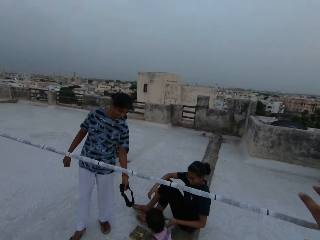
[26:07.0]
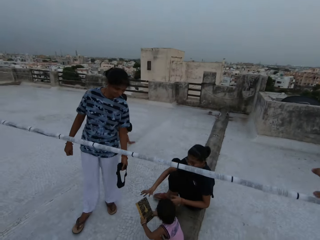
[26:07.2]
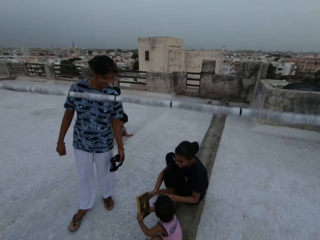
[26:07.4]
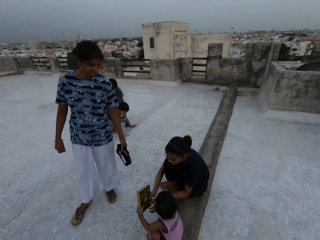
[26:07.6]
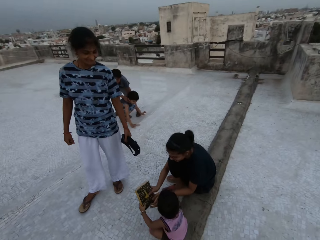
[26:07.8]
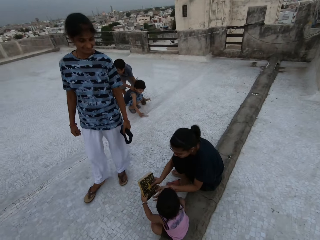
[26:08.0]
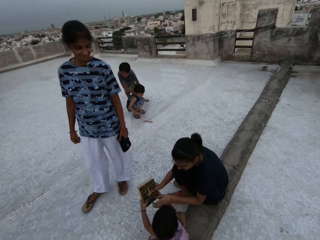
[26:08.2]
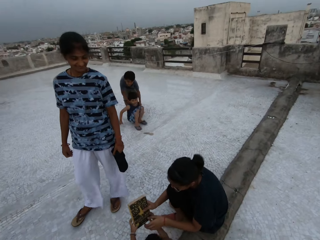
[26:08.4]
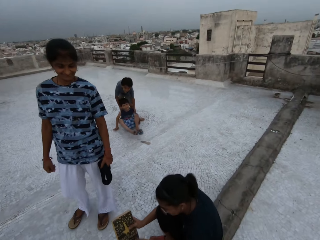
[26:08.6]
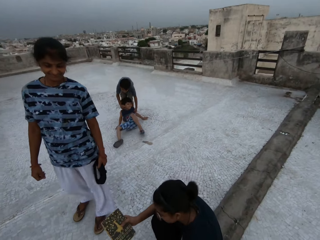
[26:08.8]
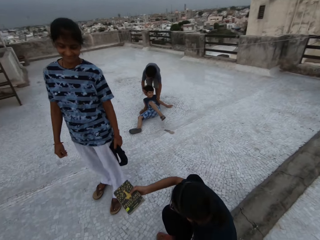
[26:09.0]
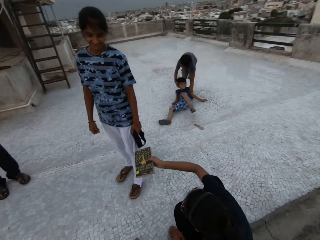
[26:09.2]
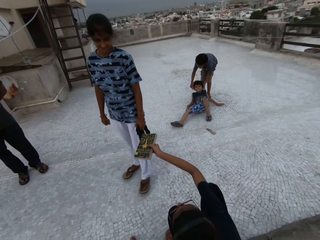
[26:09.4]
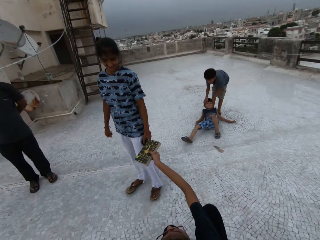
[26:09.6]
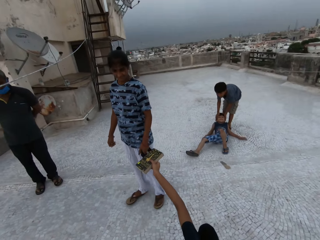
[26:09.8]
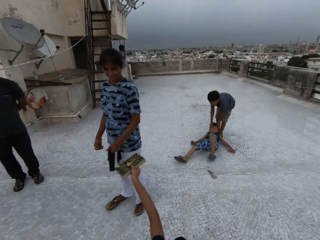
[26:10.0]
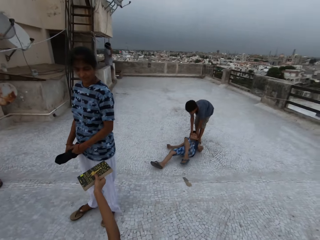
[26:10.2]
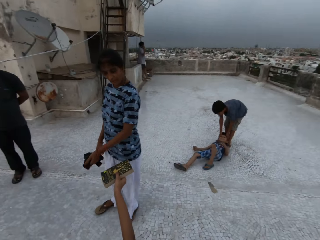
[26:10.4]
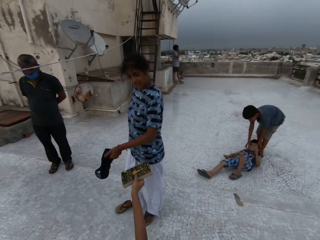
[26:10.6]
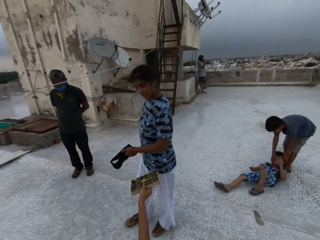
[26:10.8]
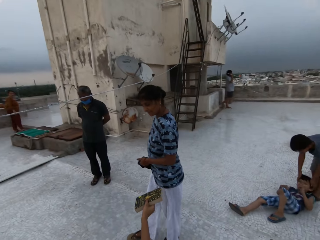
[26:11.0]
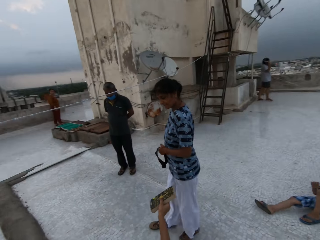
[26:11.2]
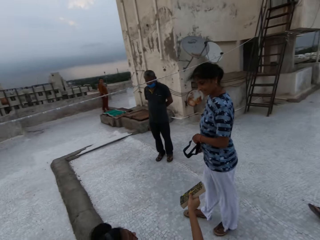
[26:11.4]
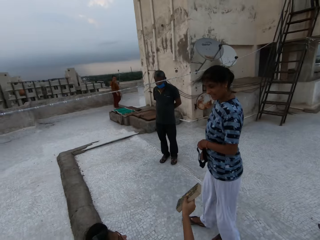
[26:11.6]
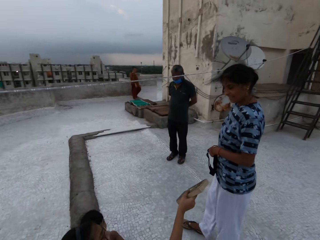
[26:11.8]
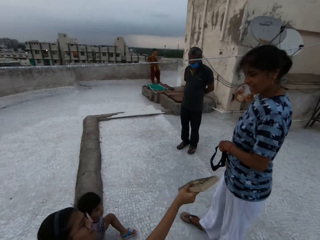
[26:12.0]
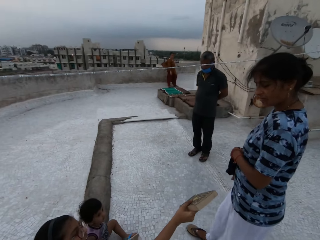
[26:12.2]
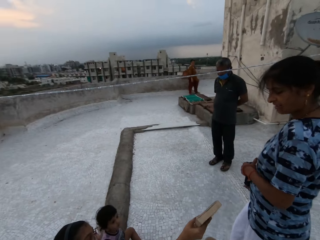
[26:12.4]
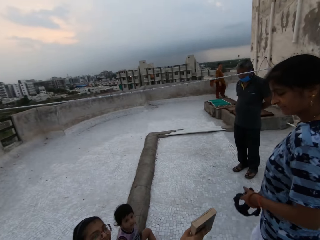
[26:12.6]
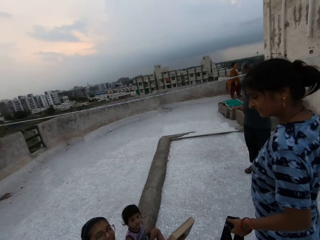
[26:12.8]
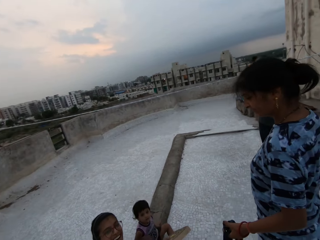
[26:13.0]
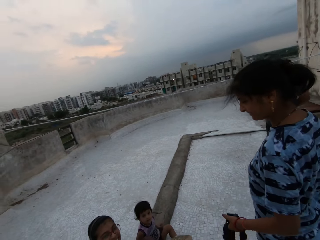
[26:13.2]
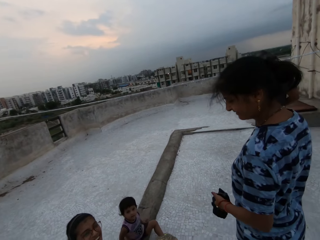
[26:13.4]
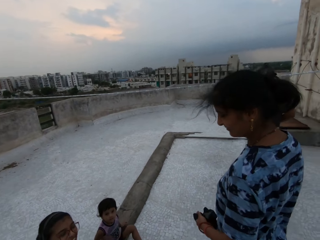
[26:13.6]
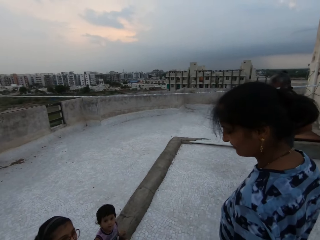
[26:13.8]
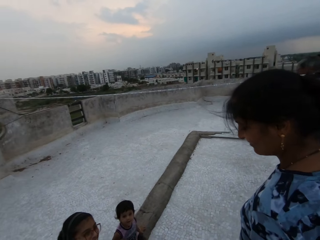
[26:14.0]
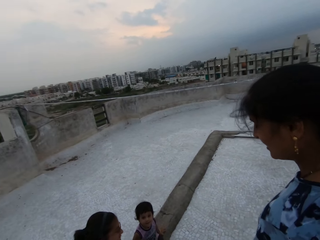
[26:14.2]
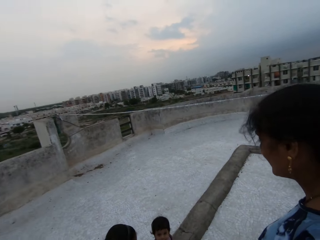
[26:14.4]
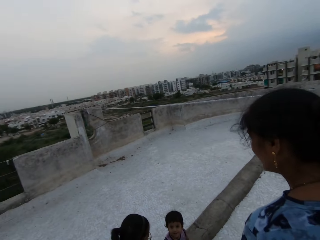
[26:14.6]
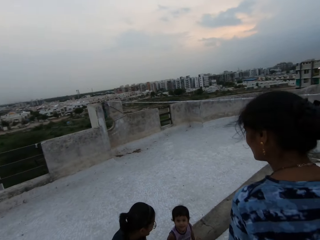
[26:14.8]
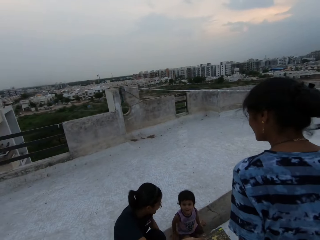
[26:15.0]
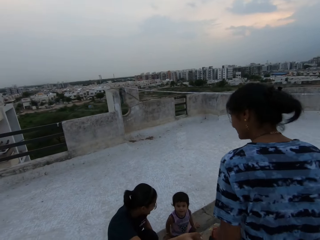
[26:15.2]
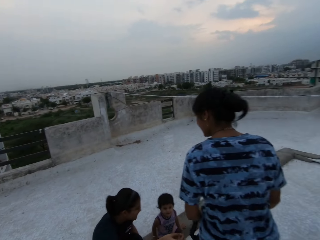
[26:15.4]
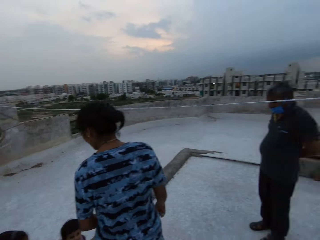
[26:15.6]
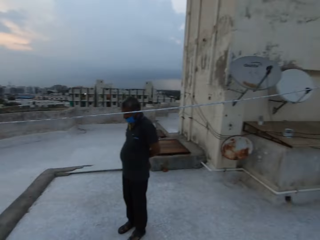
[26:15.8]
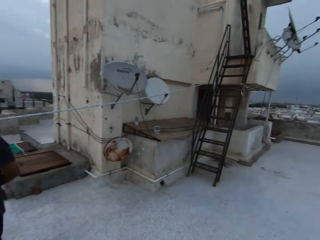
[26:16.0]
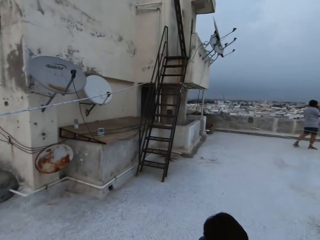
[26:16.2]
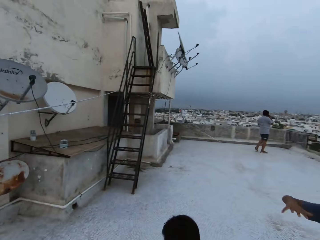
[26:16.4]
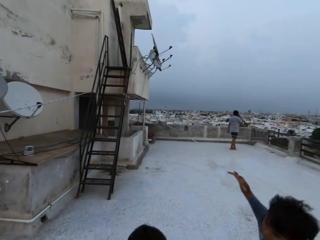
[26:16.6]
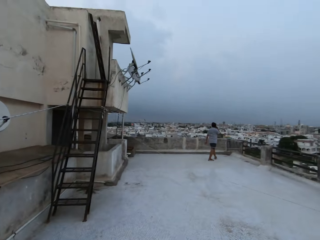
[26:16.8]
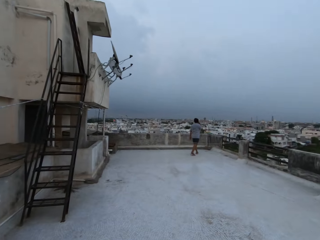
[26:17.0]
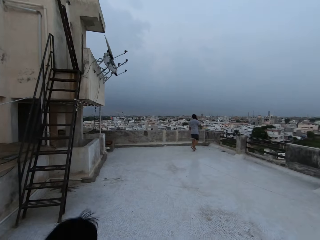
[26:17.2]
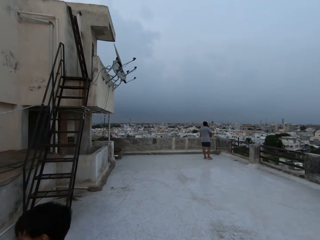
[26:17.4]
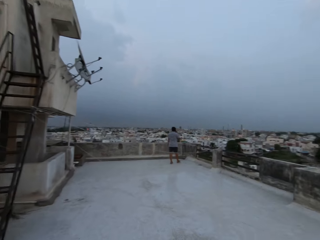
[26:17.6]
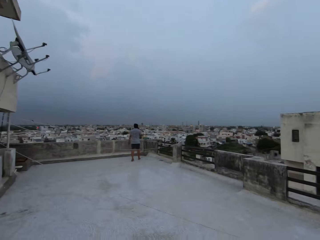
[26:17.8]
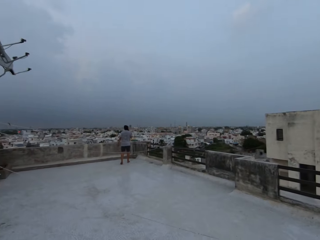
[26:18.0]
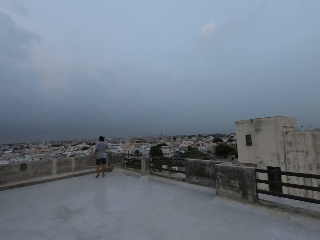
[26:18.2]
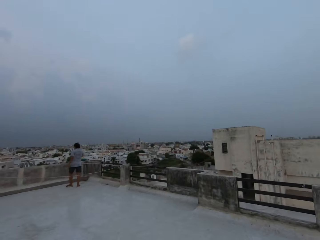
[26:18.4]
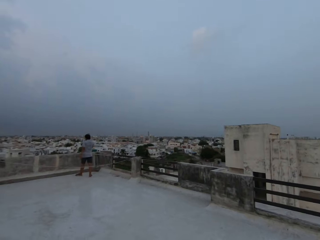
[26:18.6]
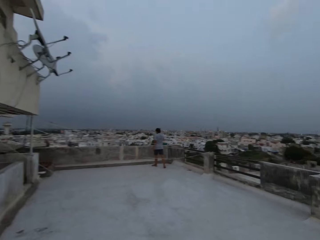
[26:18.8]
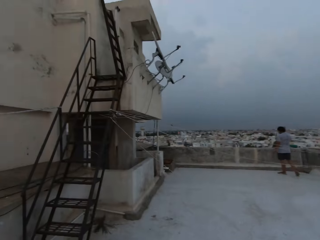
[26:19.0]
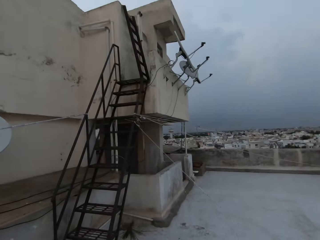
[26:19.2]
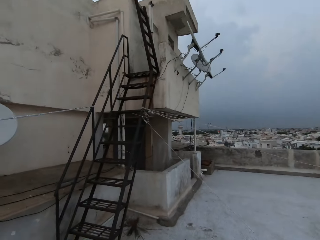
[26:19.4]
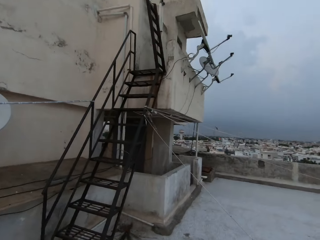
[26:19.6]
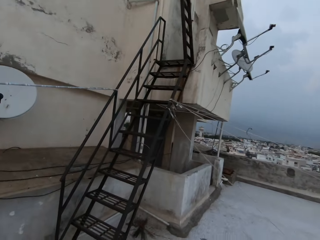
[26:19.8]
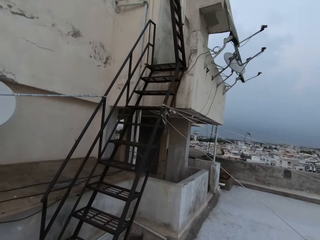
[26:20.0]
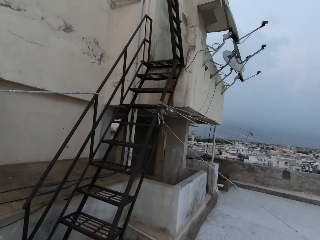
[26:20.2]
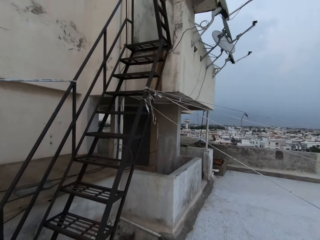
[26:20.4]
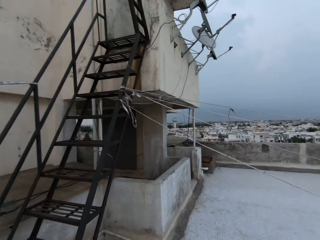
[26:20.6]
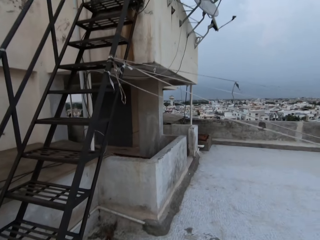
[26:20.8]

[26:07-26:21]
A woman collects the book from the hand of the baby with both hands. A person looks at another person. The woman stretches the book in her right hand to another woman. The camera wearer converses with the second woman and the first woman. The second woman converses with the first woman. The camera wearer walks around a compound or rooftop. They look around a city.

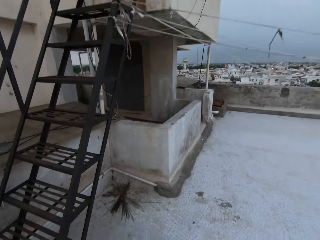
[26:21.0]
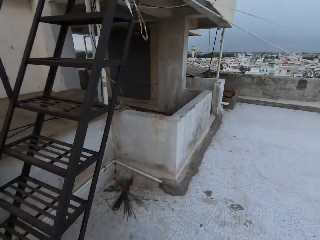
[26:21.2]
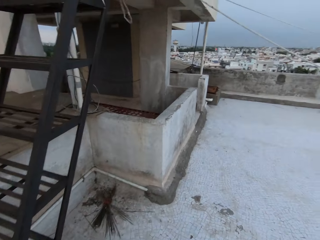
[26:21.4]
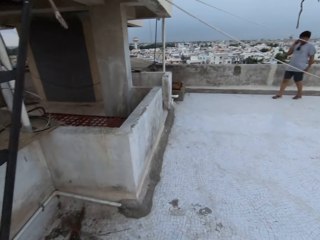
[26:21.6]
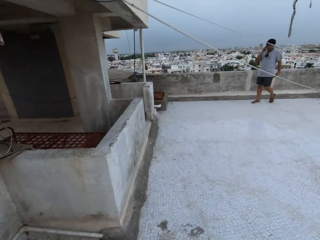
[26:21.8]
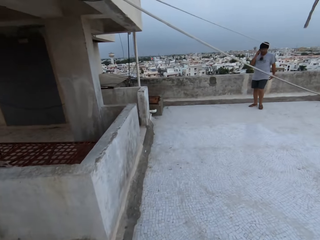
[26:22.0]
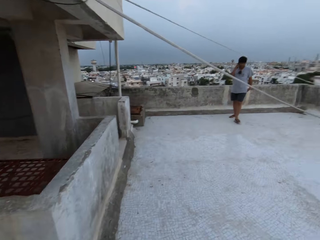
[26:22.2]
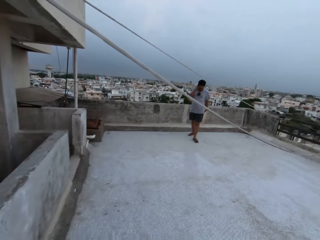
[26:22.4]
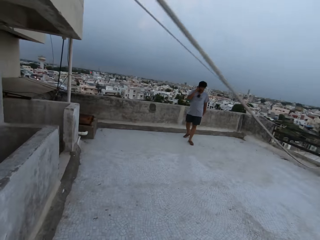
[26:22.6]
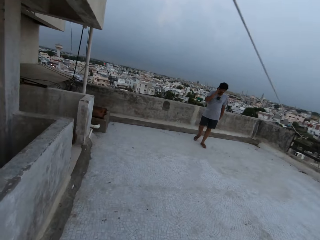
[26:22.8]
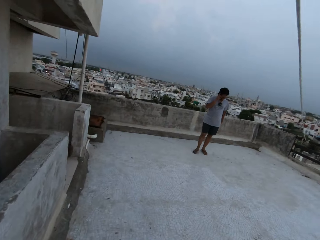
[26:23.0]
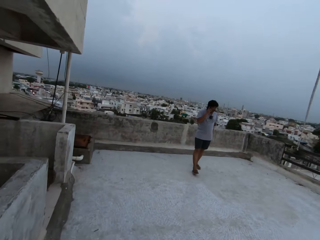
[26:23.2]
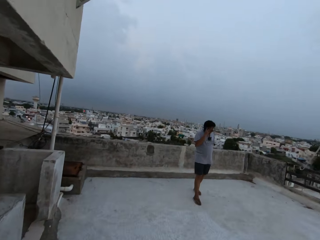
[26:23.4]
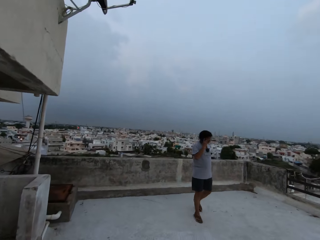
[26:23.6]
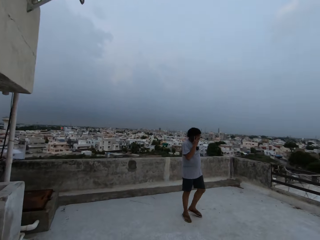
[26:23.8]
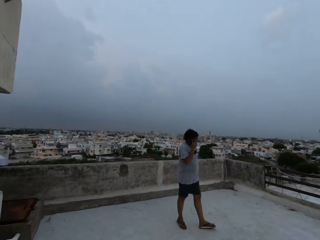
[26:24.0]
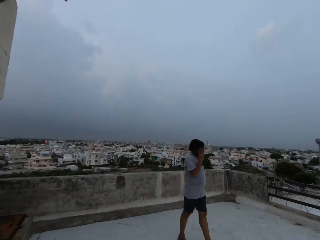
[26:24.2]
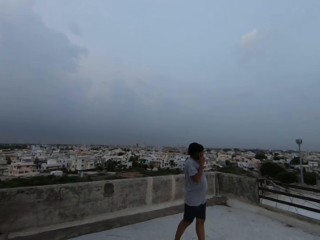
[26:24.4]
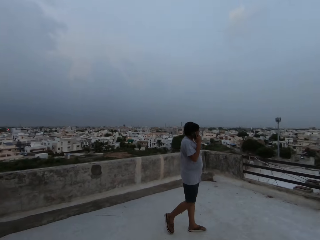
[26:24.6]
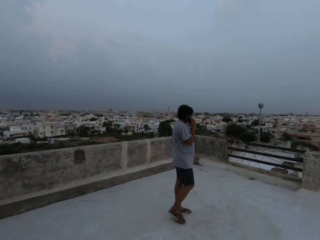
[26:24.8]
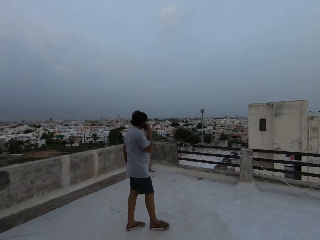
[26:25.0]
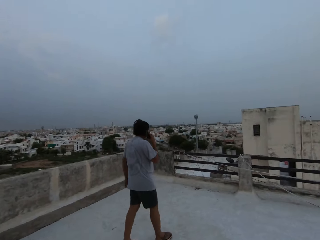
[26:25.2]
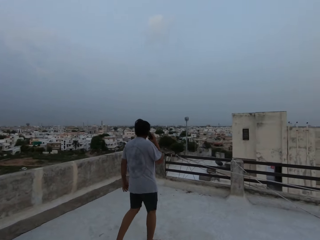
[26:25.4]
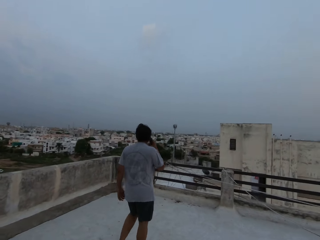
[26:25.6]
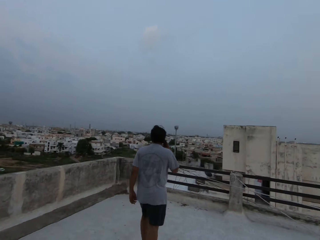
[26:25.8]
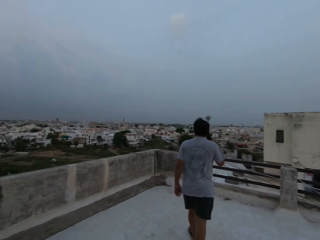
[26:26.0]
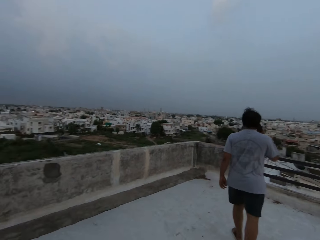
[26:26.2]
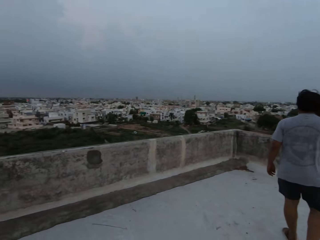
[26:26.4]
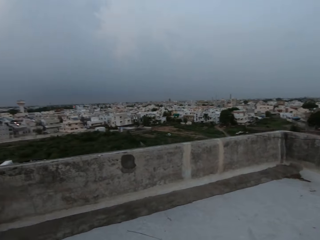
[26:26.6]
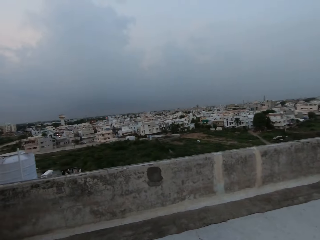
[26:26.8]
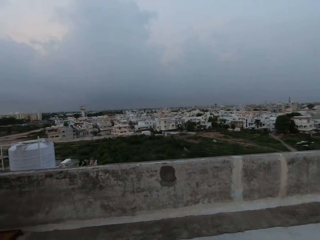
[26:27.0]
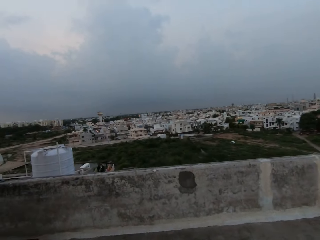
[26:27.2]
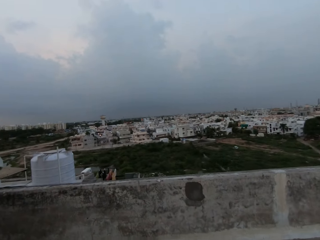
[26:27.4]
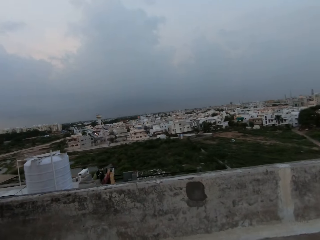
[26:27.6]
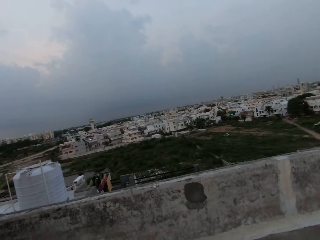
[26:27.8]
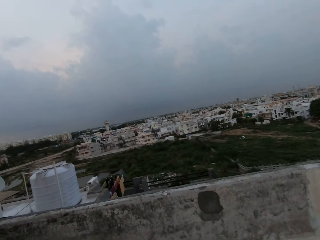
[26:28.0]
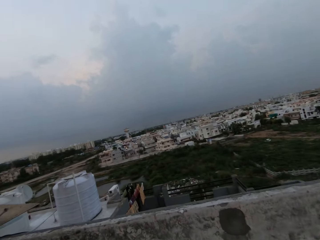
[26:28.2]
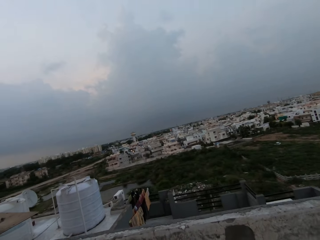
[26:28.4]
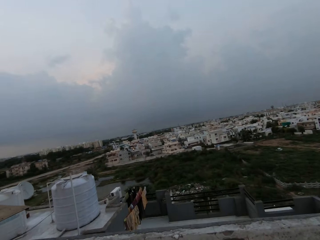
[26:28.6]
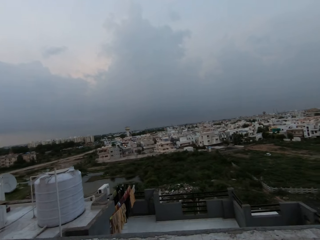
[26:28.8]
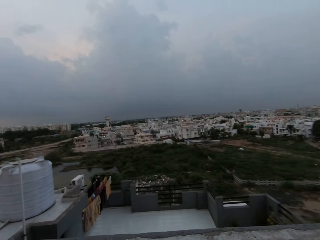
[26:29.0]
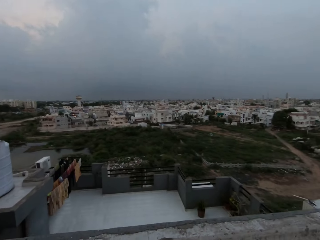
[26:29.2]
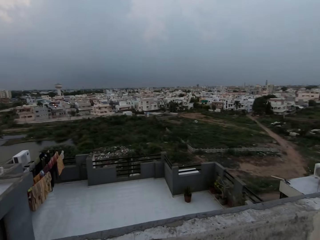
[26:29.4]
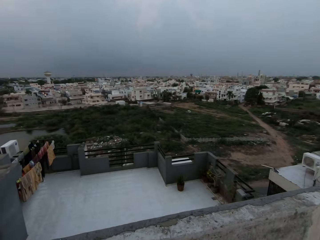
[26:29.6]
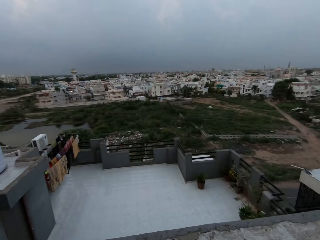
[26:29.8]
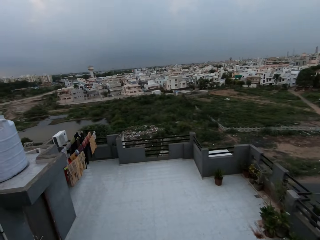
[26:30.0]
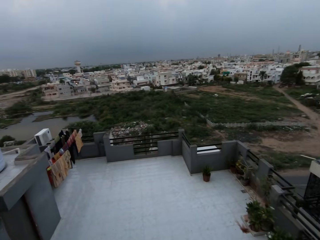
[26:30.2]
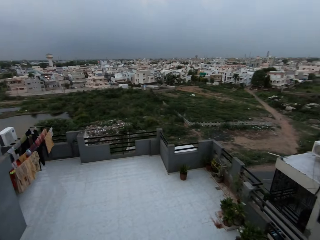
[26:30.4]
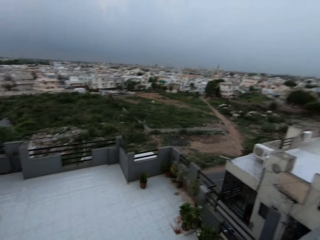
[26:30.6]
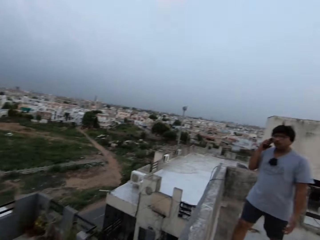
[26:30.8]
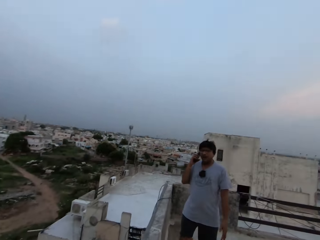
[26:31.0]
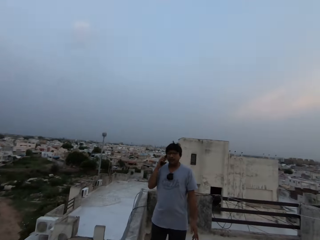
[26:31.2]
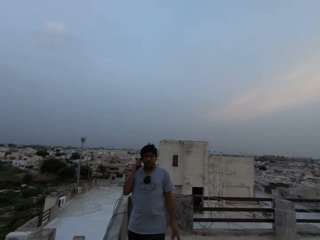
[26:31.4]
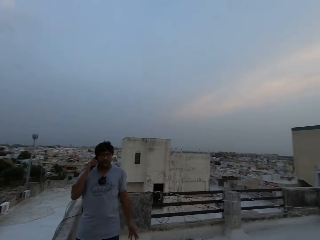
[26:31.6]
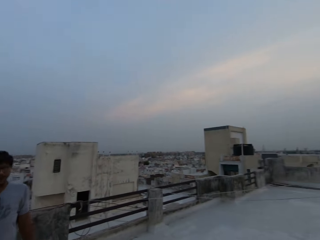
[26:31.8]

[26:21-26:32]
The camera wearer walks in a compound. A person makes a phone call and walks around the compound. The camera wearer looks around a city. They look down at buildings. They look at the person.
